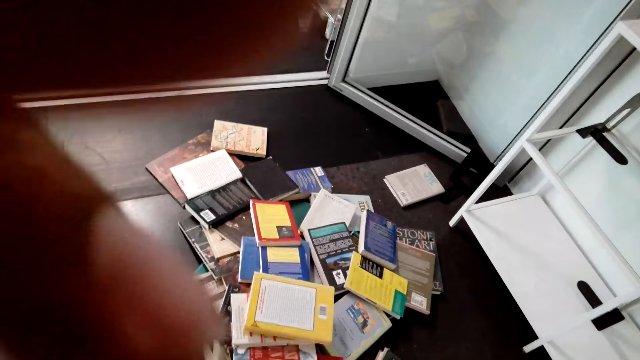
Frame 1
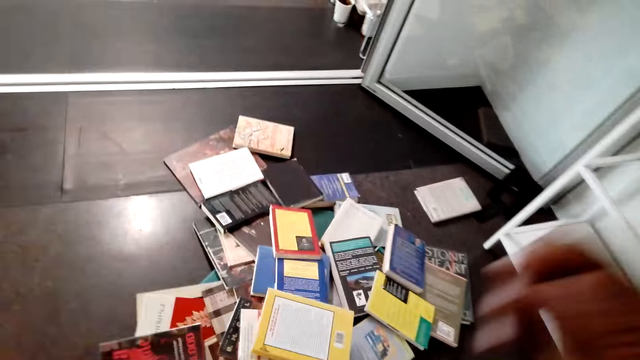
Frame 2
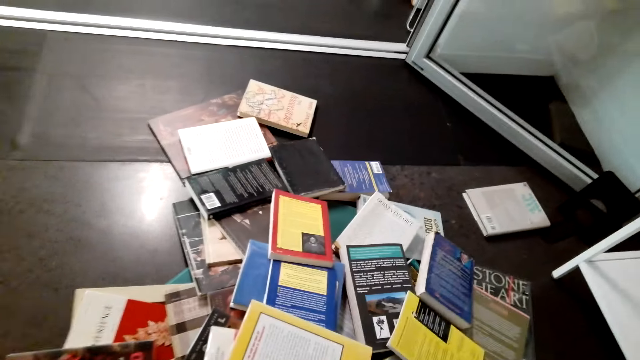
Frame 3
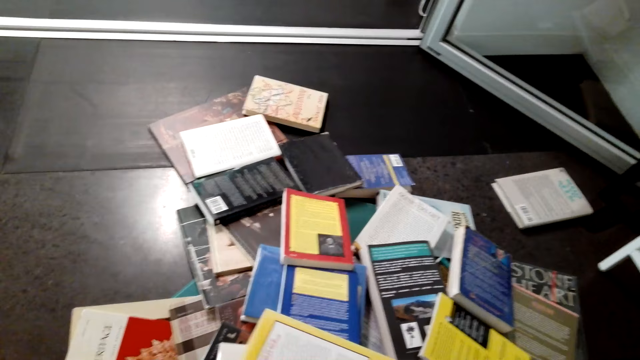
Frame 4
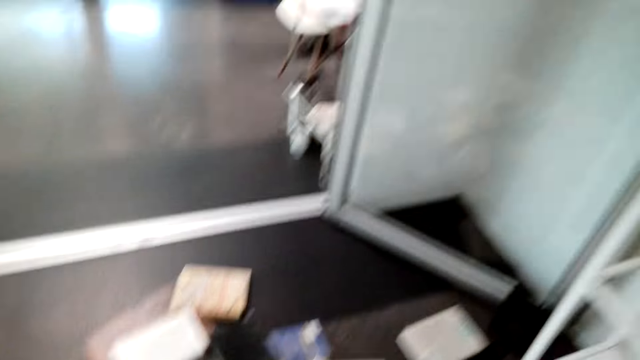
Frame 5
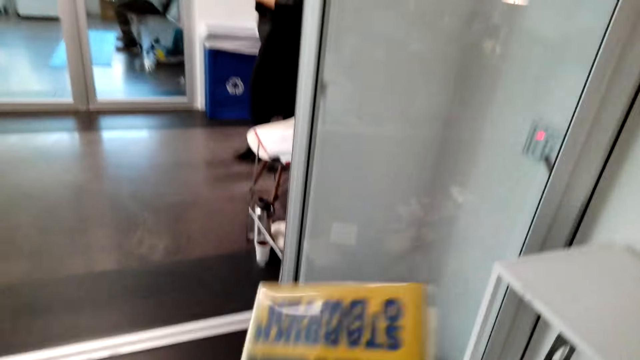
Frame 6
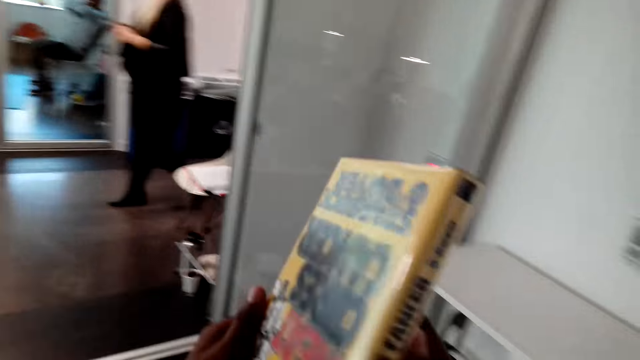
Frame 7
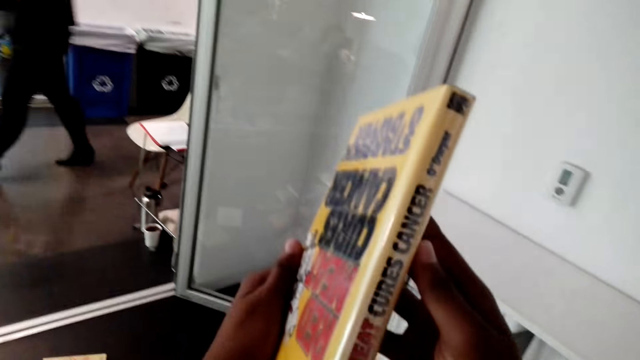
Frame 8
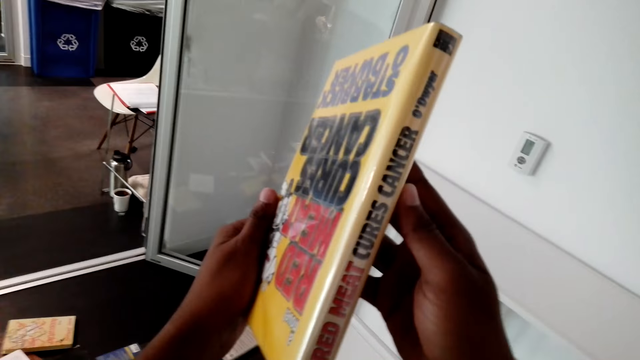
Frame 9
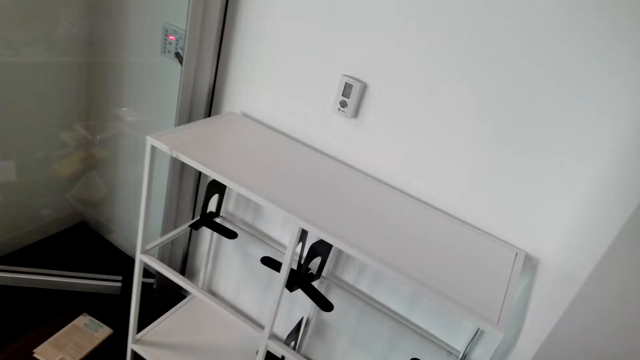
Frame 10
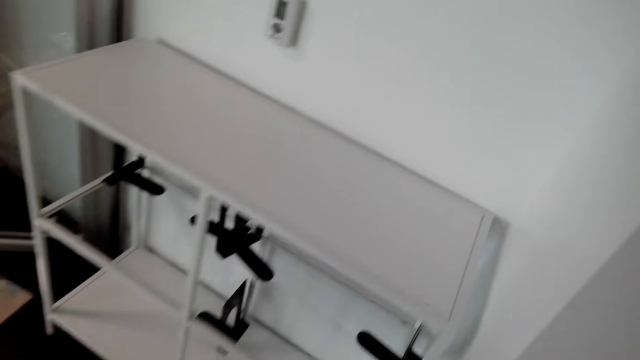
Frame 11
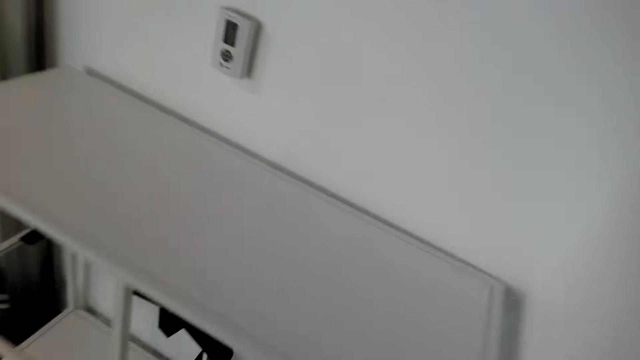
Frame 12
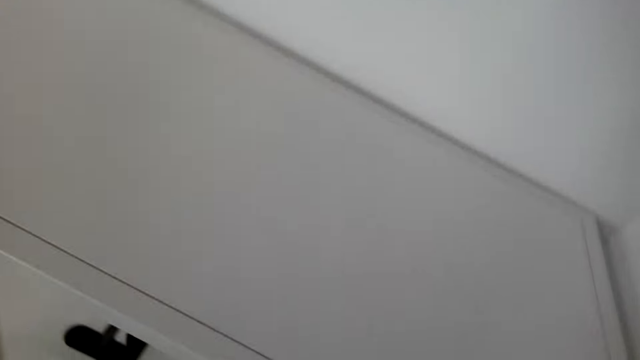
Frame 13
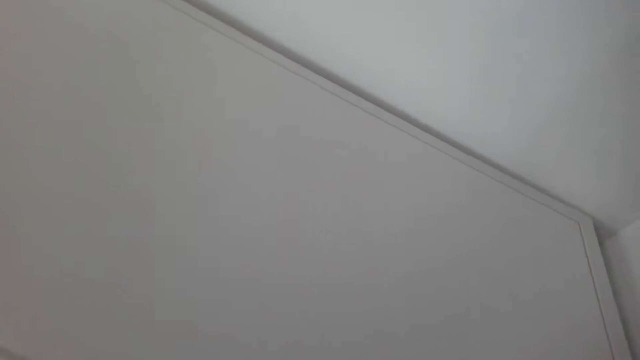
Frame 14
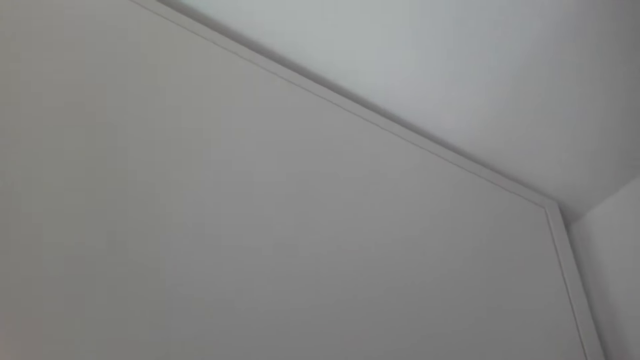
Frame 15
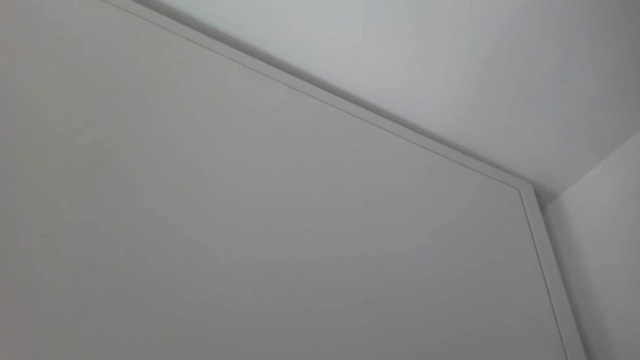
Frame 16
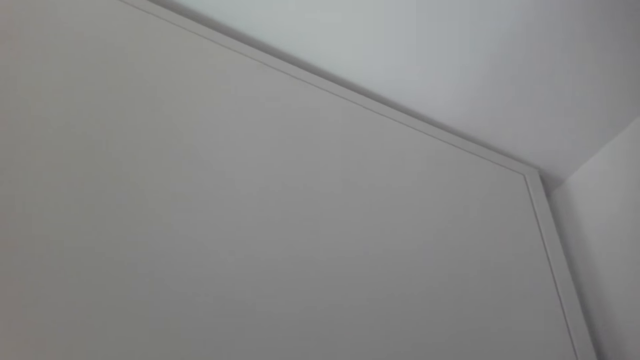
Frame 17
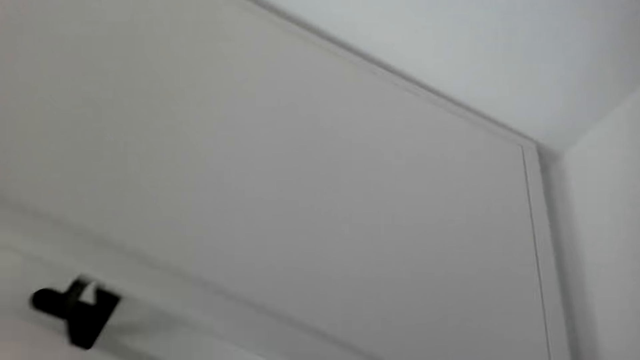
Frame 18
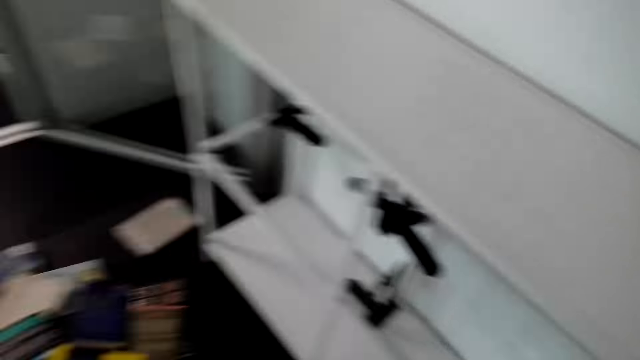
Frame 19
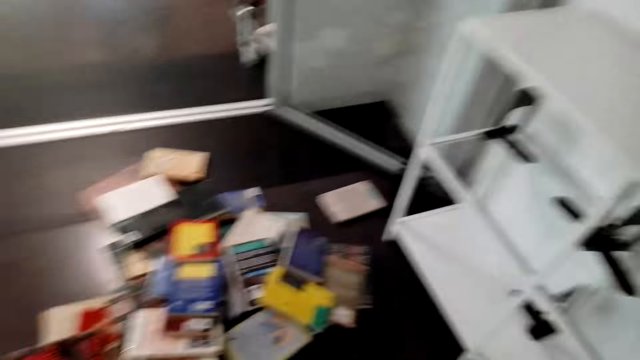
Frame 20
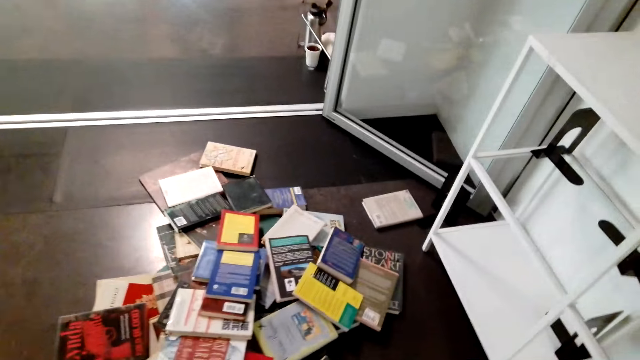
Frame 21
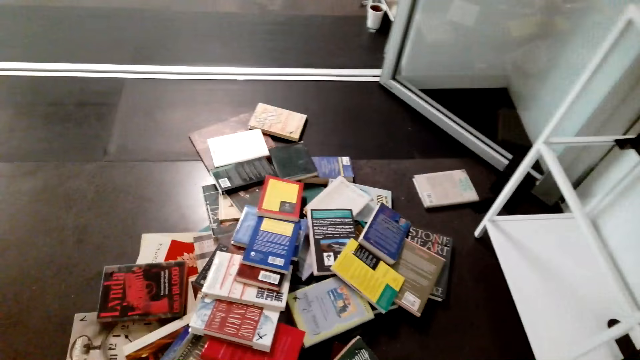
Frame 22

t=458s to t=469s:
The camera wearer picks up books. They bend down. They turn to the side. They hold a book. They turn to the side. They put the books on the shelf.

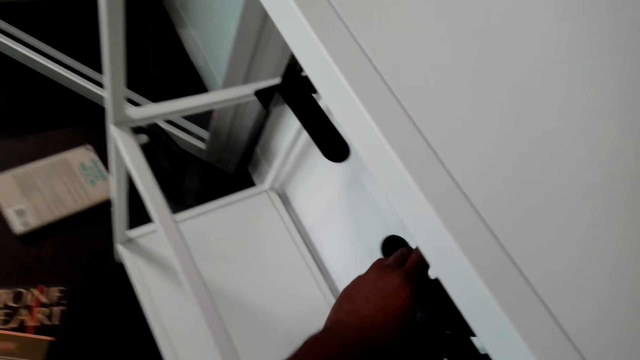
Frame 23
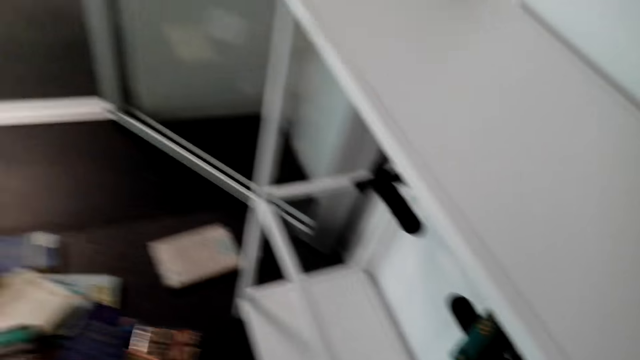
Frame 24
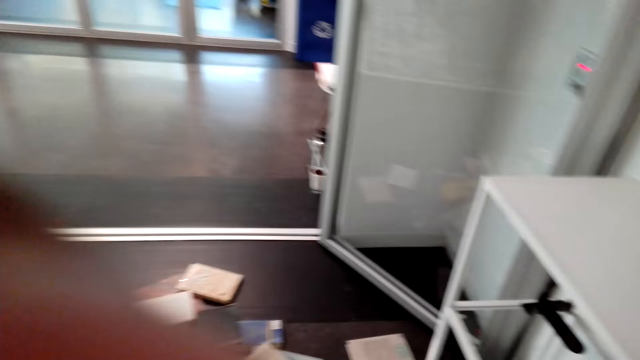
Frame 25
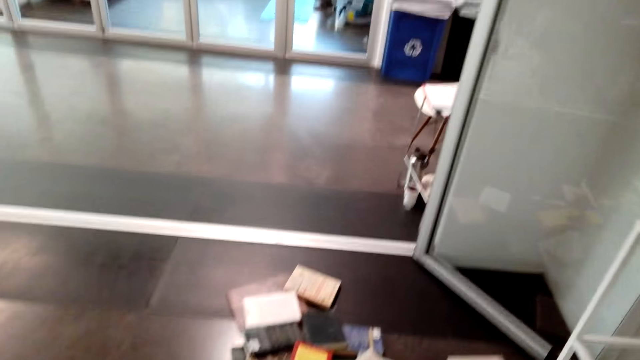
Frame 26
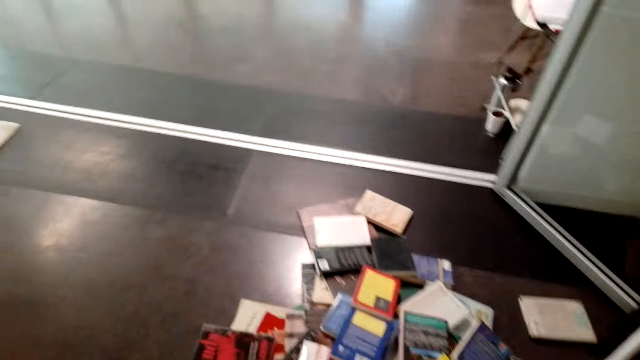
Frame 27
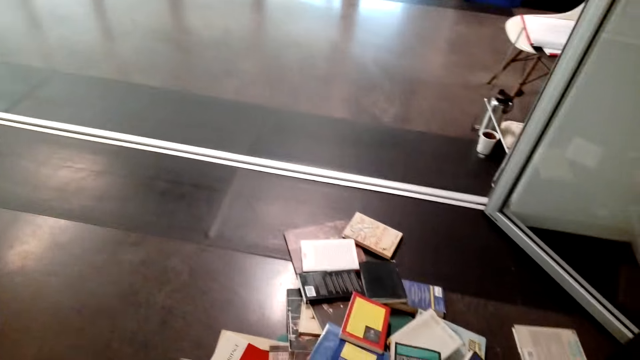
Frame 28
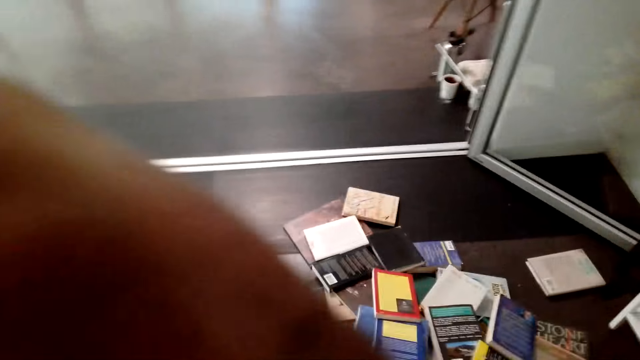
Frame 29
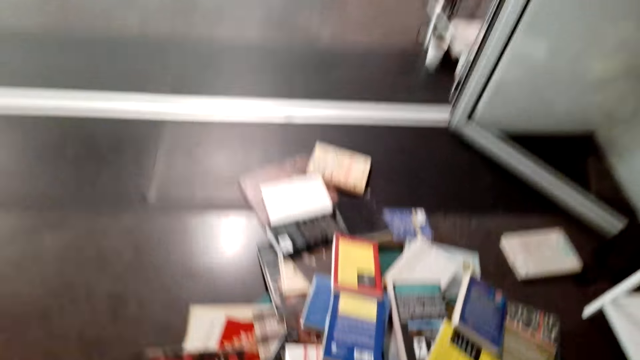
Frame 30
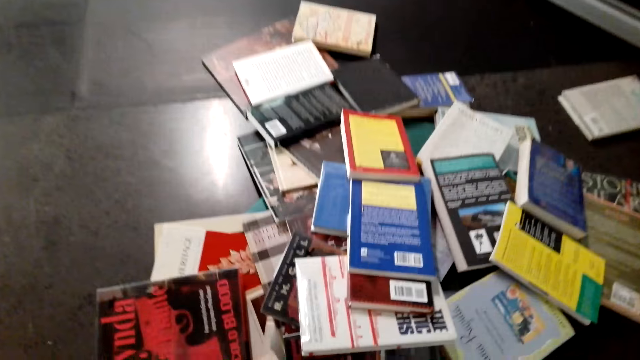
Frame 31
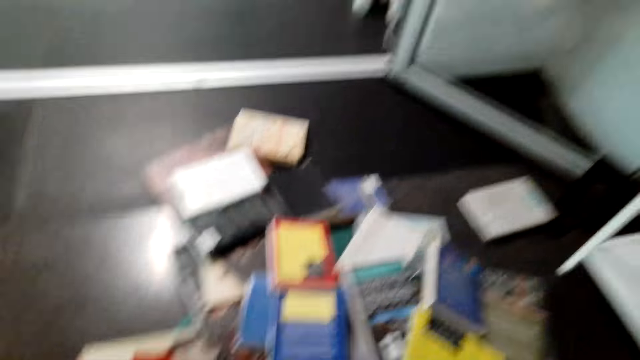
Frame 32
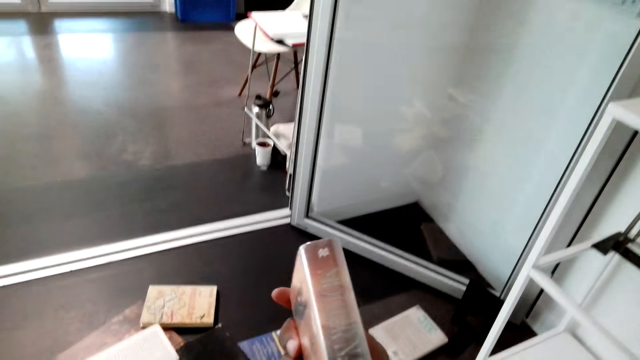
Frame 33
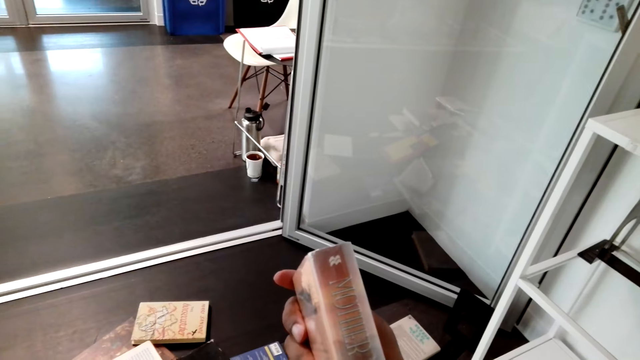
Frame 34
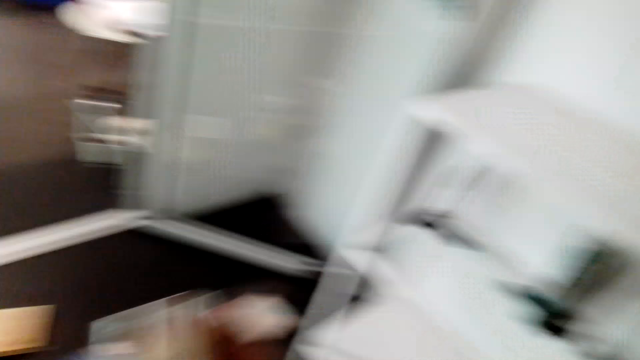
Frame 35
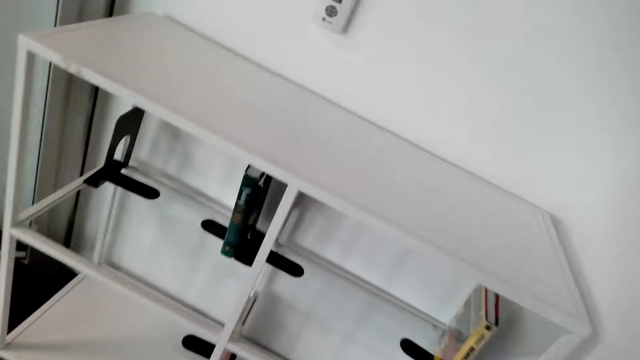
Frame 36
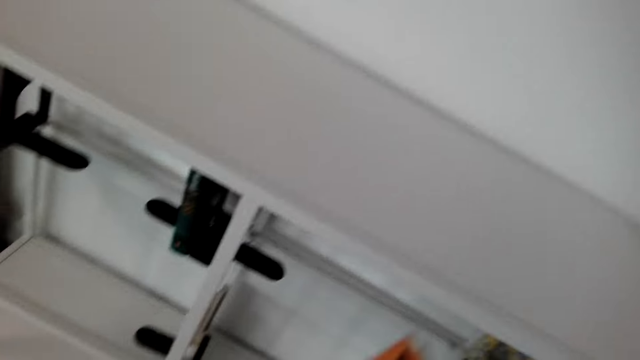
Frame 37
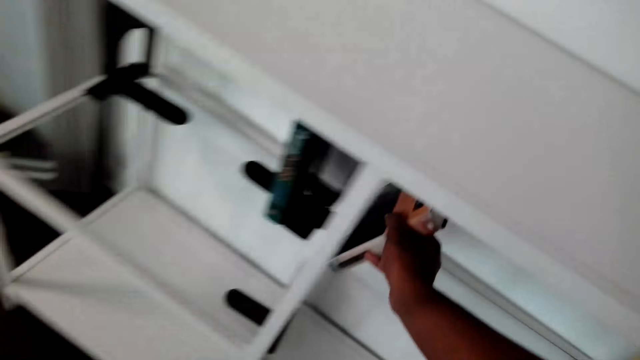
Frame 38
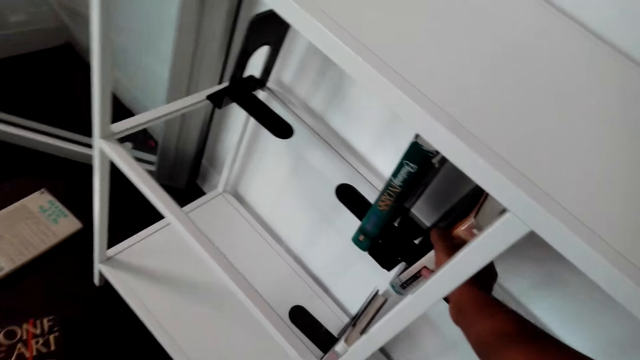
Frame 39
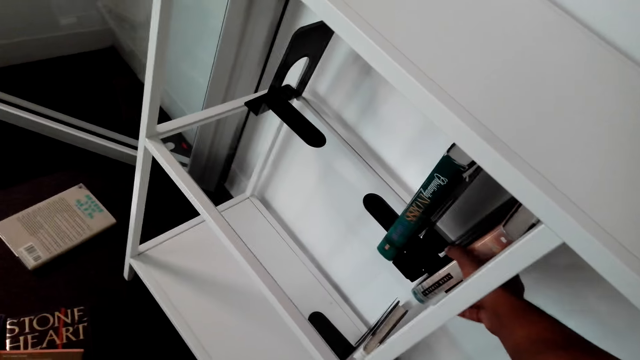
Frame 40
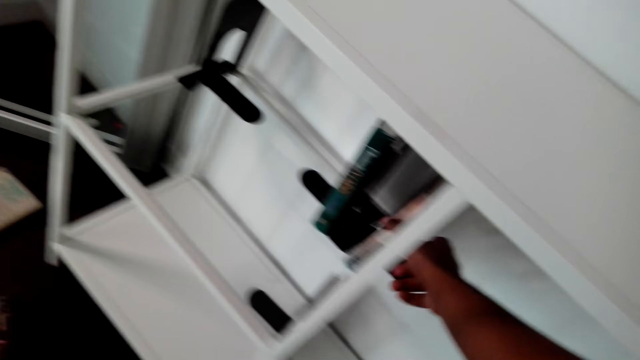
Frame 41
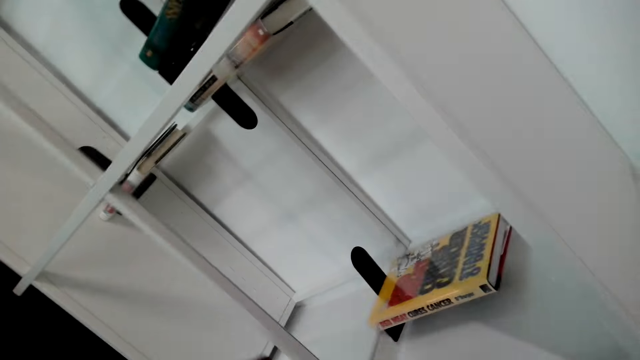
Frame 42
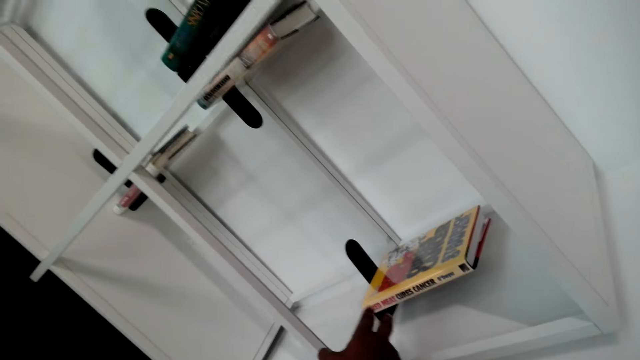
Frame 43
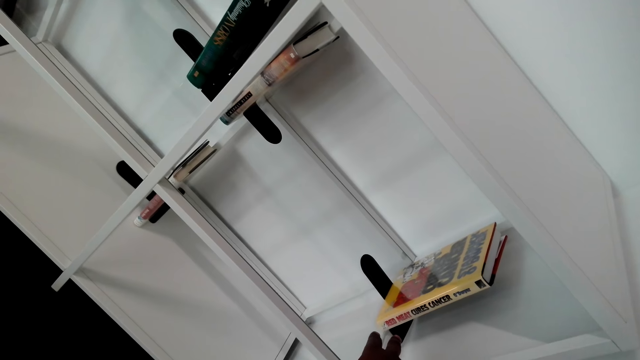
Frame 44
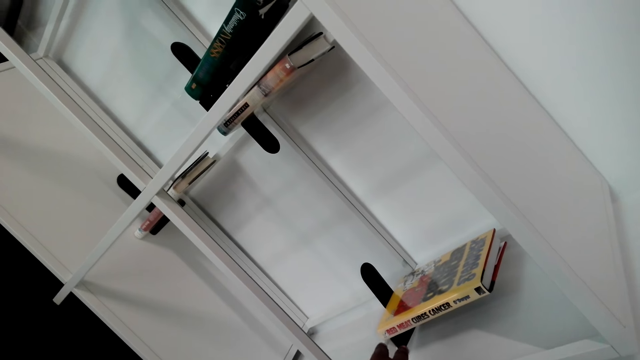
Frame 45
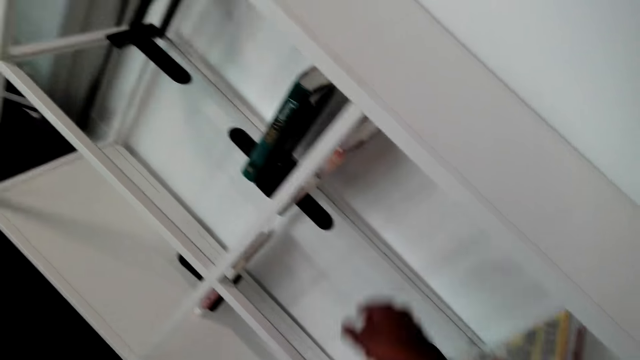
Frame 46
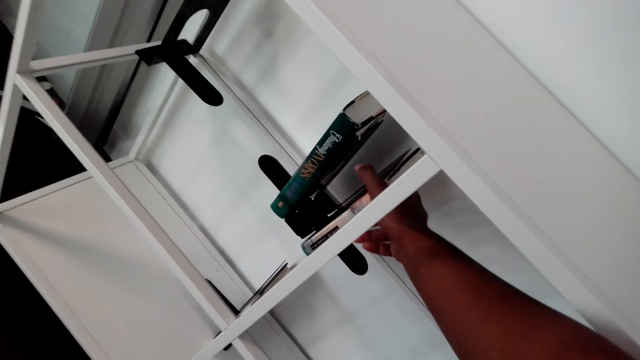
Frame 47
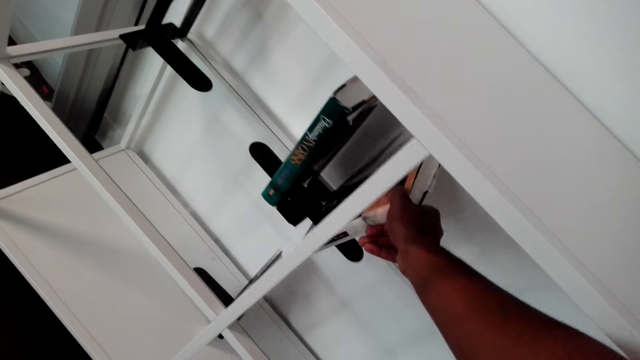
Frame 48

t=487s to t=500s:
The camera wearer turns to the side. They bend down. They pick up a book. They hold the book. They look at the book. They turn to the side. They put the book on the shelf. They hold the book on the shelf.
